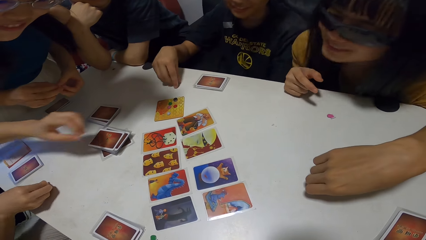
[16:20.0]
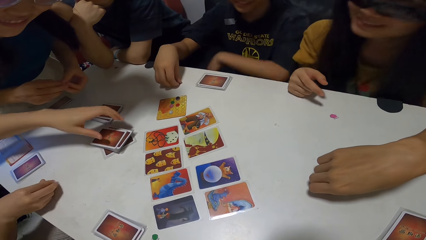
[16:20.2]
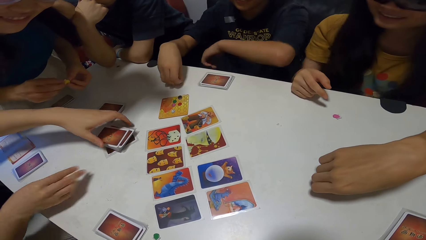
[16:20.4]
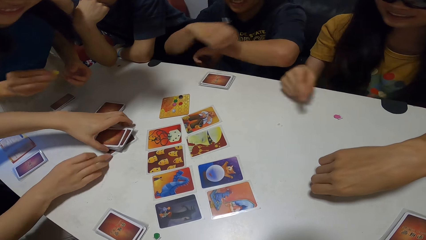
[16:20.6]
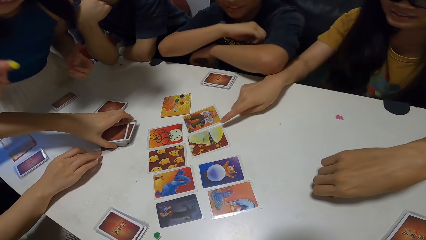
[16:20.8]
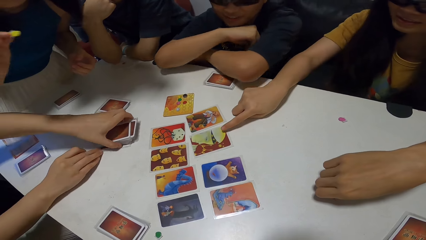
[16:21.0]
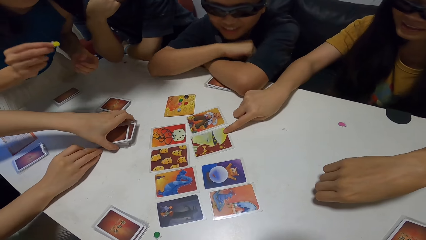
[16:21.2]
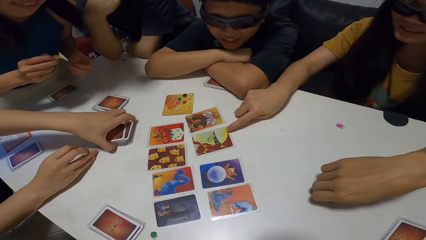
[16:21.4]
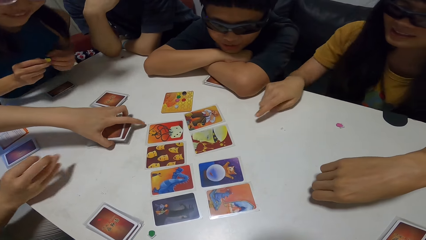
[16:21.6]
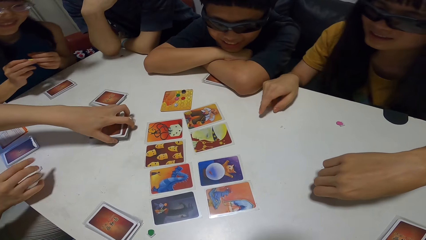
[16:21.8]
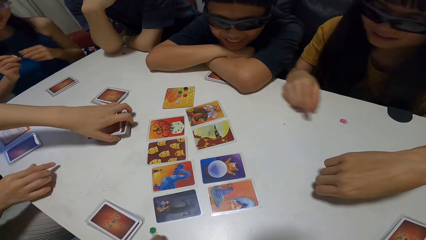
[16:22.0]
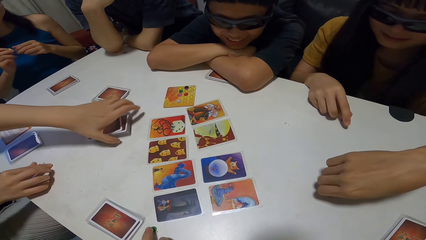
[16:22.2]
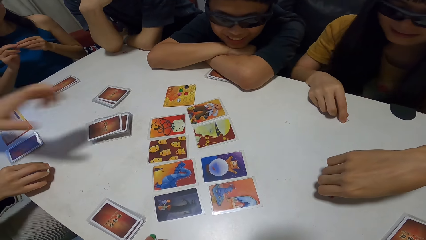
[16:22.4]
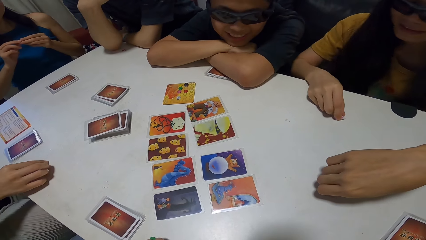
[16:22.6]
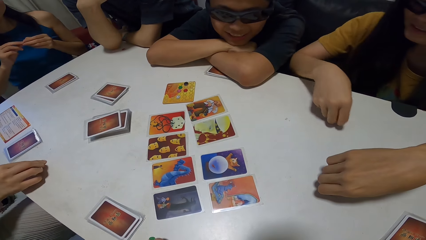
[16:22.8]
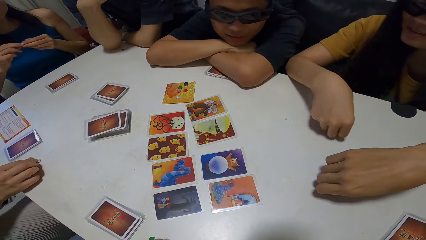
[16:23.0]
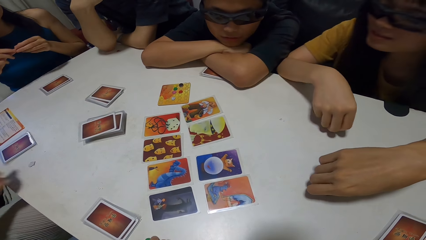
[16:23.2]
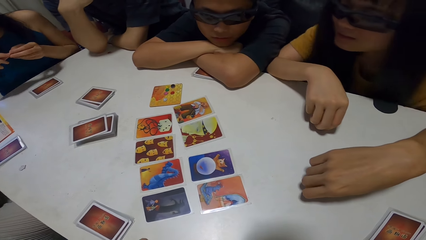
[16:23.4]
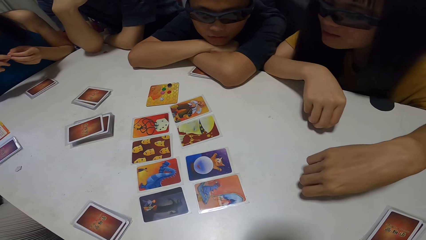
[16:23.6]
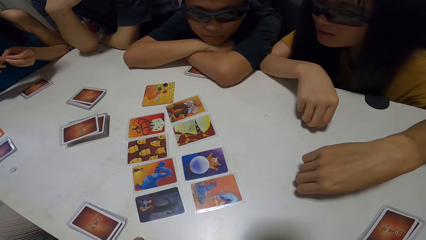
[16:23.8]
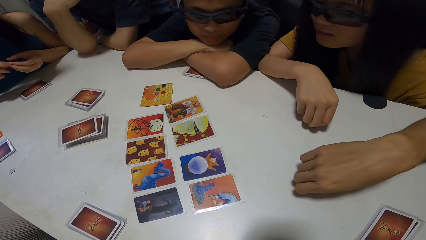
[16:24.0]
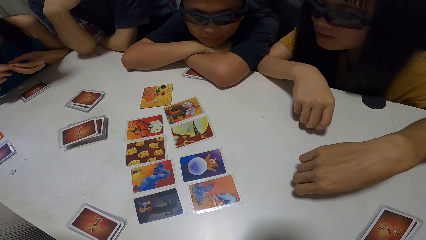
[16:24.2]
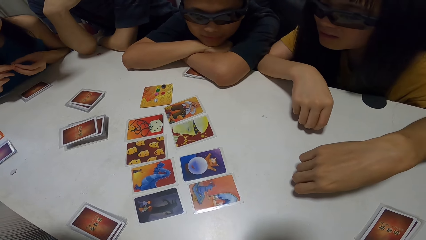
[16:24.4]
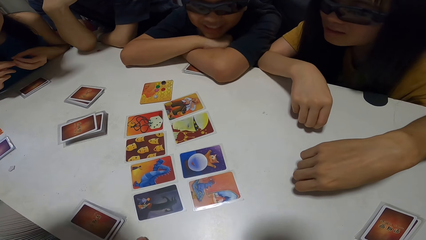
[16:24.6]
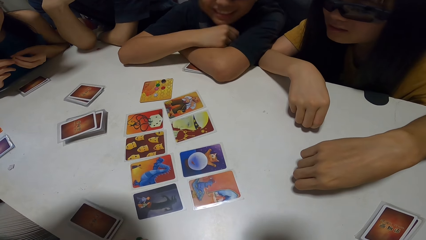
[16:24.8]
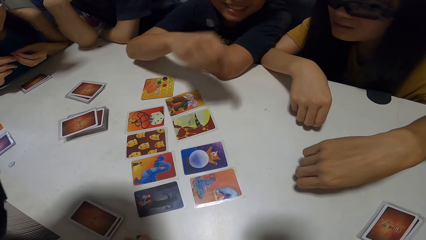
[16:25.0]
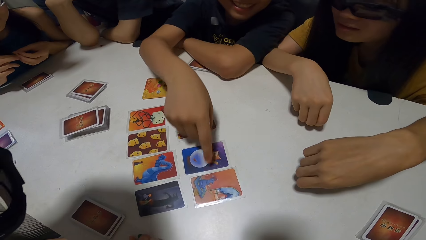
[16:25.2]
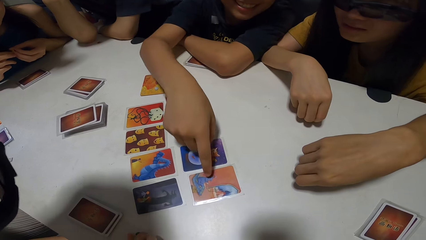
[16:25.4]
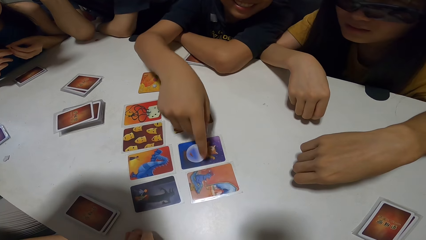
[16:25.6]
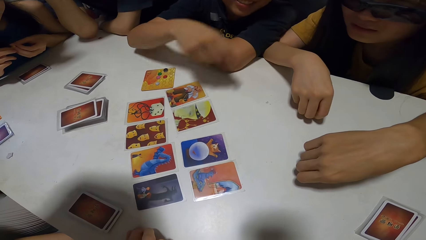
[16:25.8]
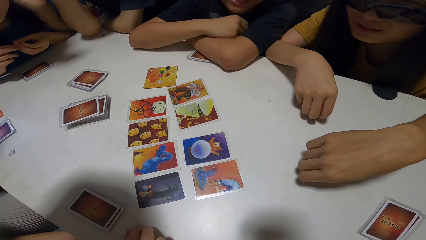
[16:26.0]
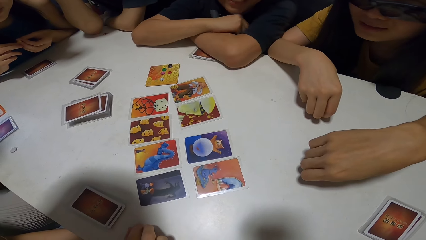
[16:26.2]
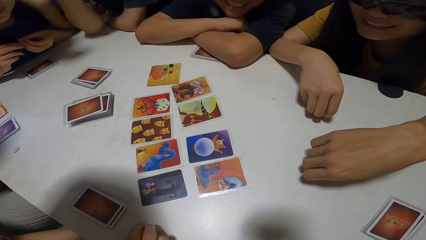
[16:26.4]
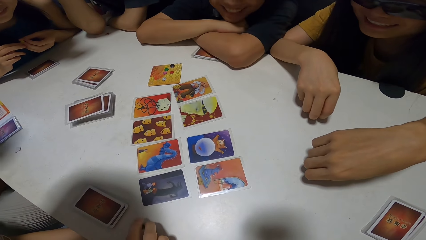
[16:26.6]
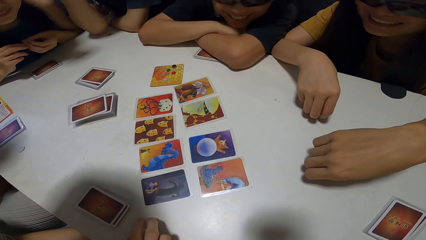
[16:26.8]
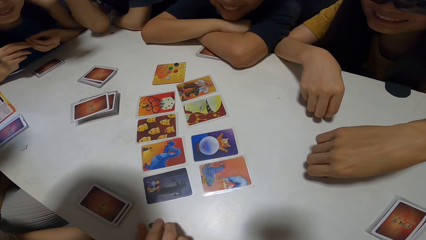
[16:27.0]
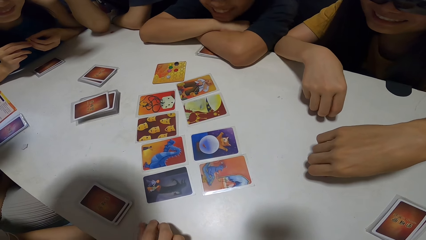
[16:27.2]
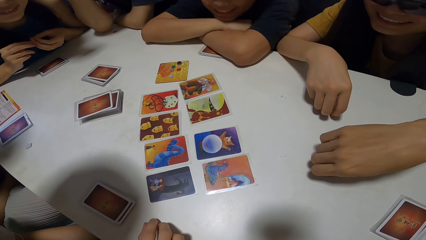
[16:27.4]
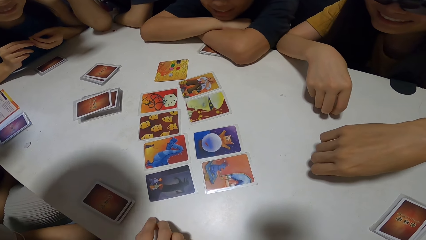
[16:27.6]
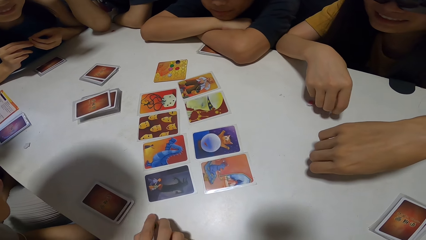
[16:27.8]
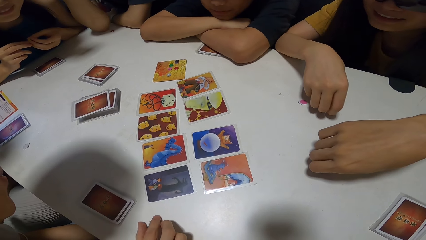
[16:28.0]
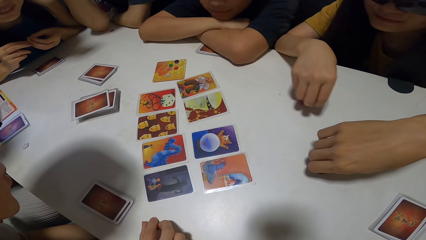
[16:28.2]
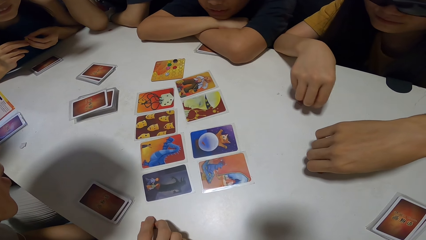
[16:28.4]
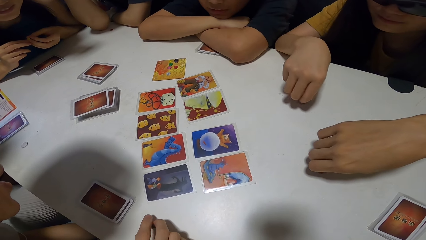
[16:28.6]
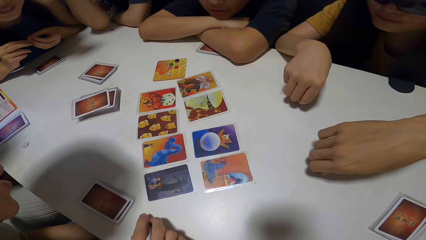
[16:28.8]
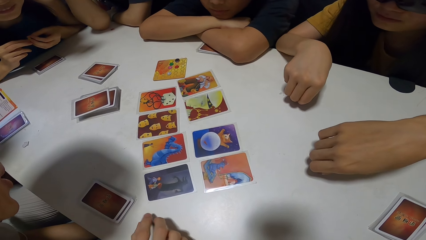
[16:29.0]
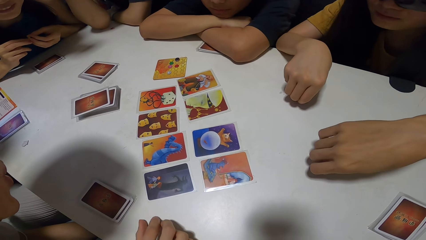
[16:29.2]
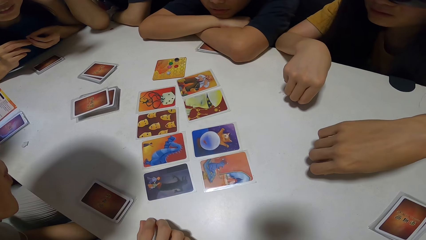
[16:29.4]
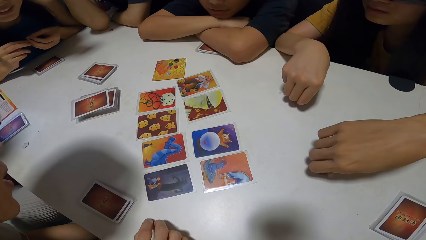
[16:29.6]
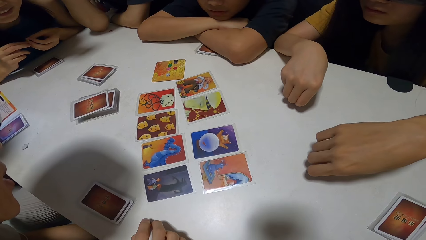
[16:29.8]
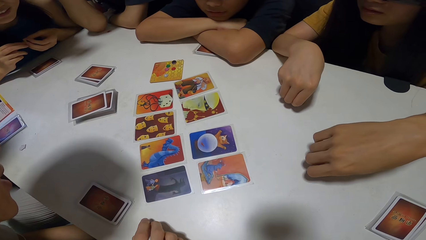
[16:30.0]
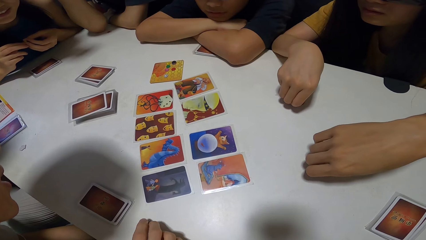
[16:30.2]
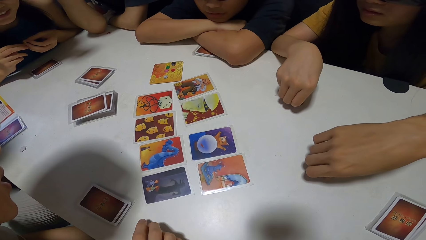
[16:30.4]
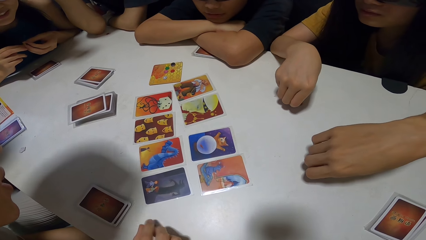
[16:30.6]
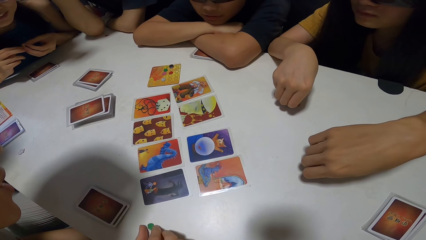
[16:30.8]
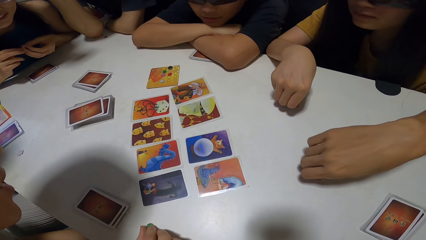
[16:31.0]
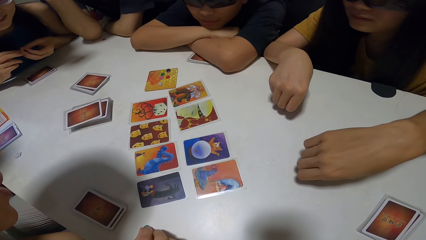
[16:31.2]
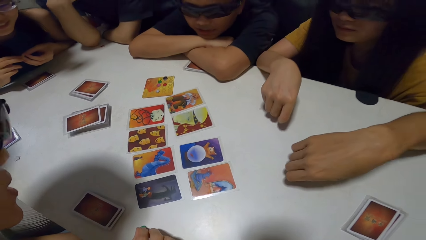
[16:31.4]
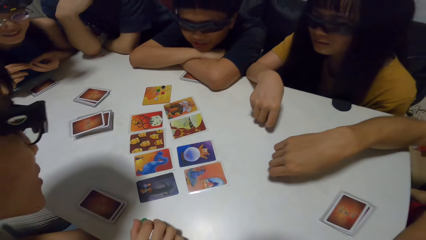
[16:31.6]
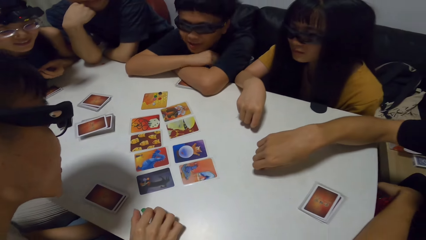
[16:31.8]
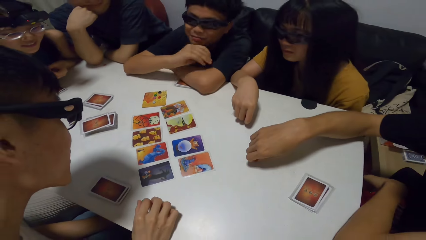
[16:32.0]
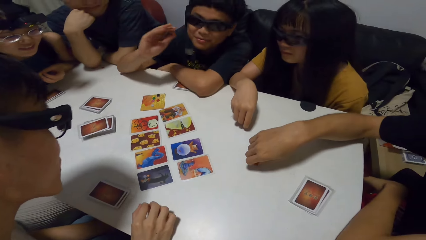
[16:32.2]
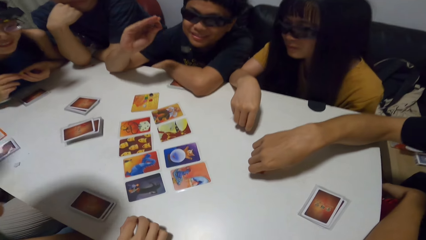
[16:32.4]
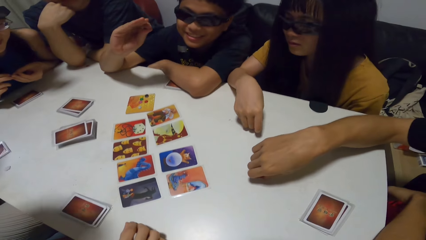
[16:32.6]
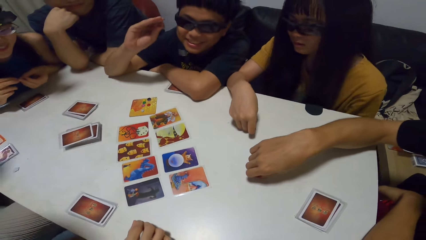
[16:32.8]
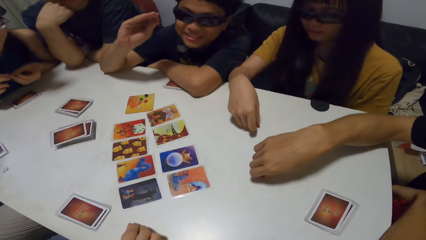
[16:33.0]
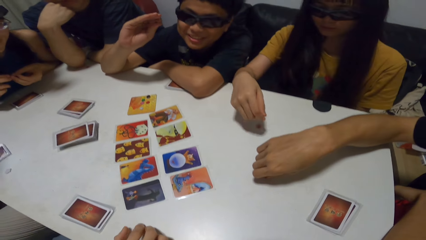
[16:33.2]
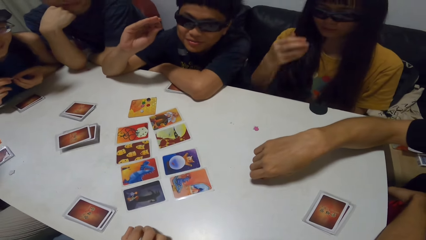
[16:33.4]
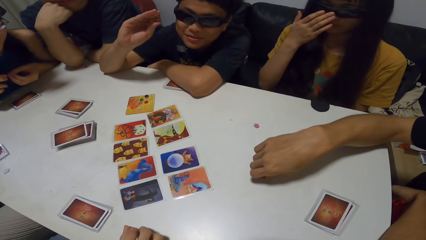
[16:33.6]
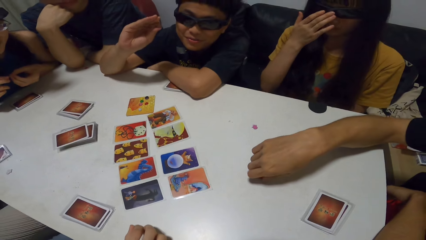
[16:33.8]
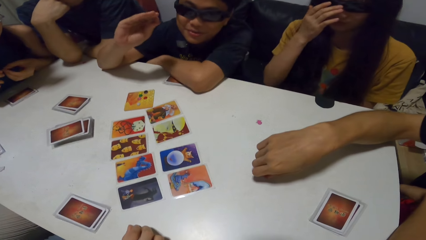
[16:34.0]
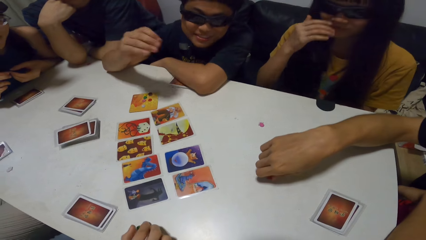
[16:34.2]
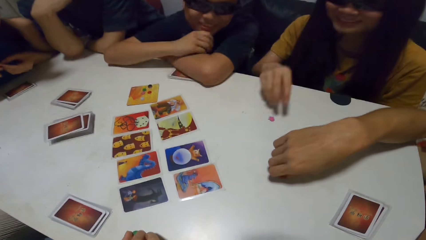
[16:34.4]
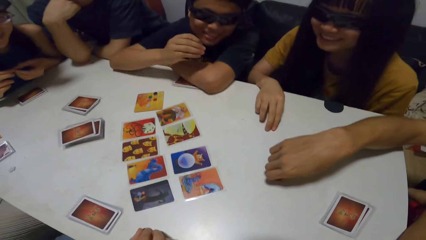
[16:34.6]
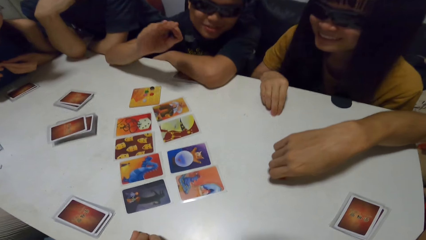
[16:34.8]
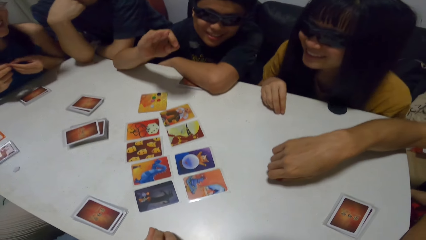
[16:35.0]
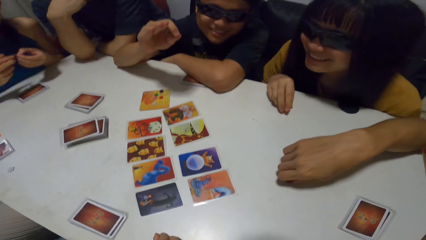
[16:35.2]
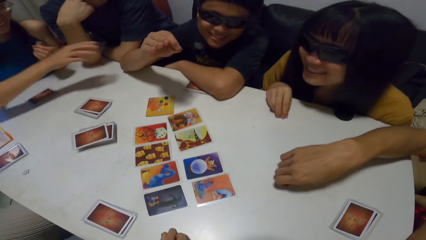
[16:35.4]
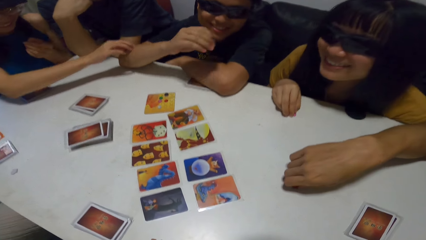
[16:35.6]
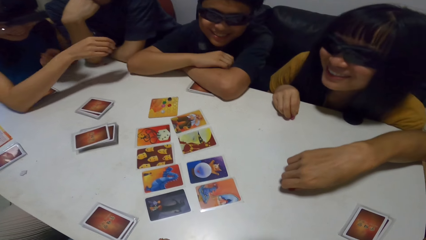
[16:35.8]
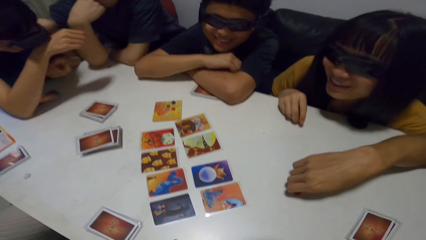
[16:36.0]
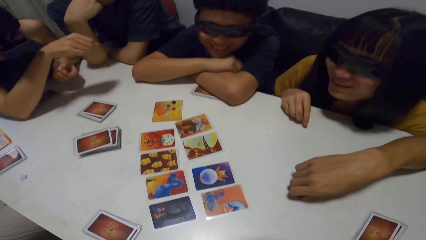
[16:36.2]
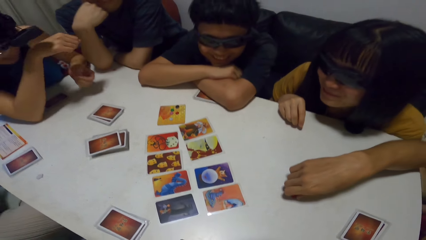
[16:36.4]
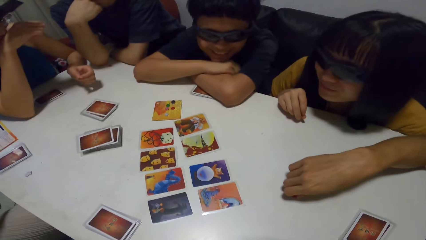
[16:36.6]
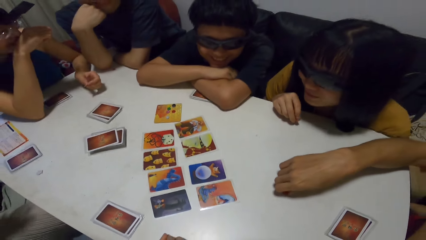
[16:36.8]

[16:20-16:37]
A man picks a button from the table with his right hand. A woman arranges the deck of cards on the table with both hands. Another woman touches a card on the table with her right hand. She touches a button from the table with her right hand. The man touches a card on the table with his right hand. The second woman picks a button from the table with her right hand.
